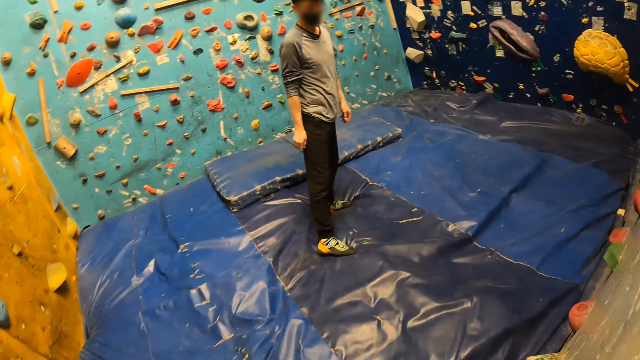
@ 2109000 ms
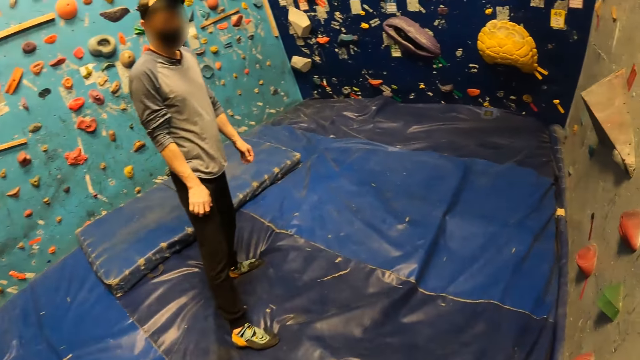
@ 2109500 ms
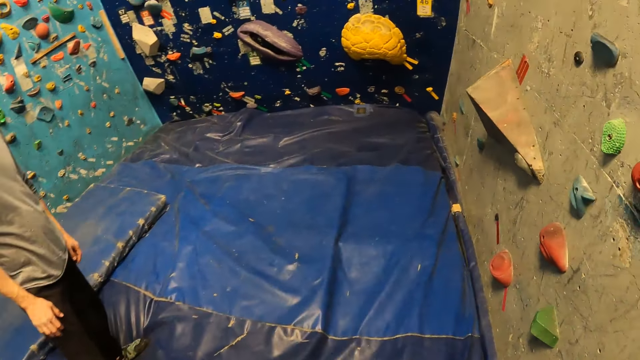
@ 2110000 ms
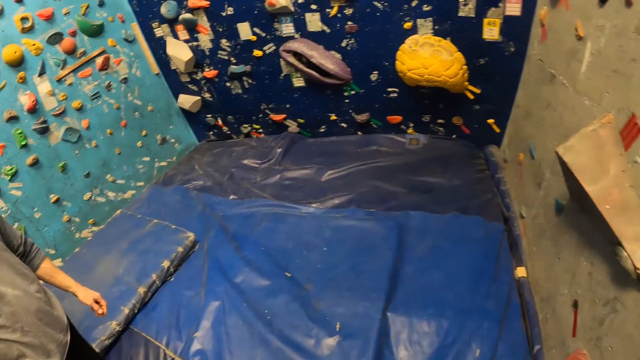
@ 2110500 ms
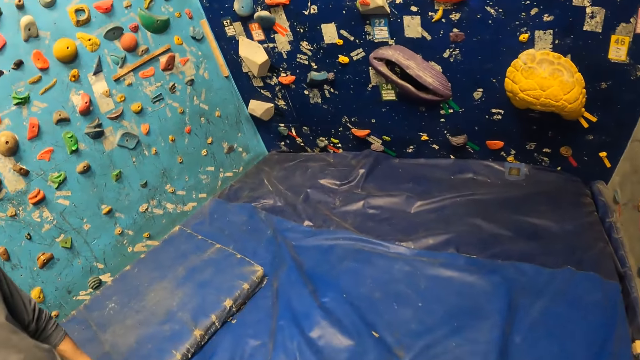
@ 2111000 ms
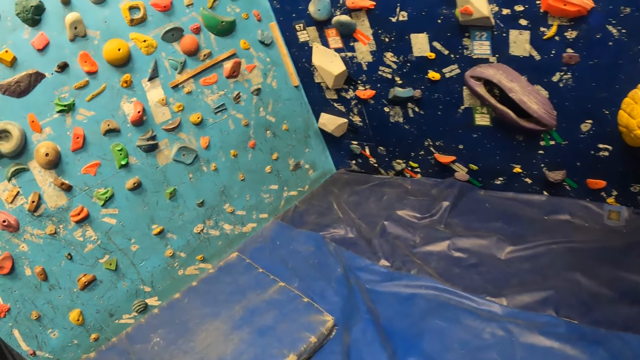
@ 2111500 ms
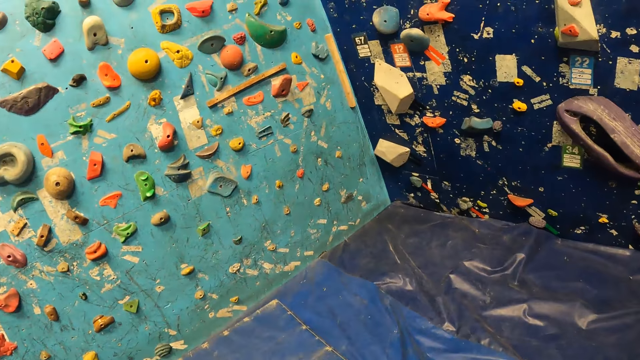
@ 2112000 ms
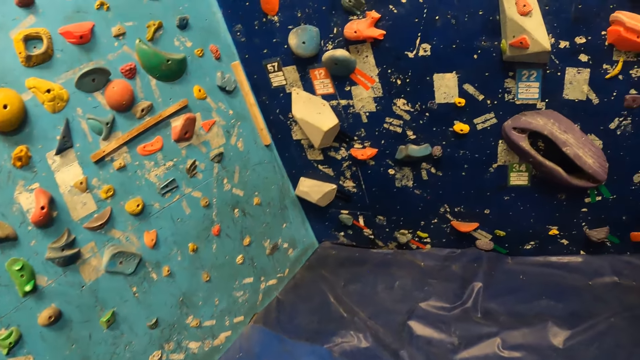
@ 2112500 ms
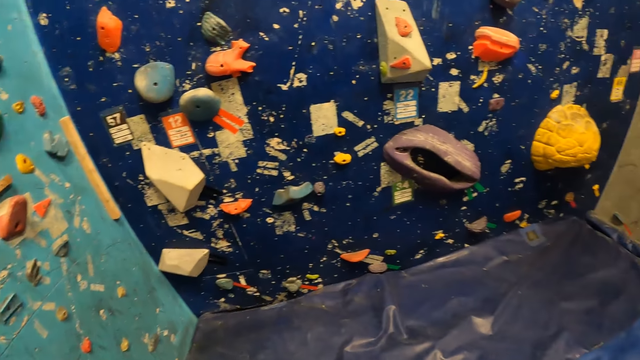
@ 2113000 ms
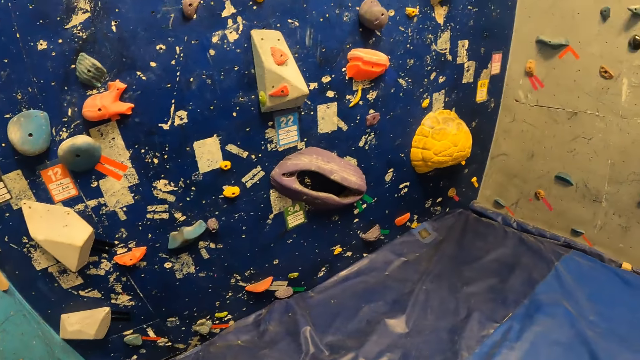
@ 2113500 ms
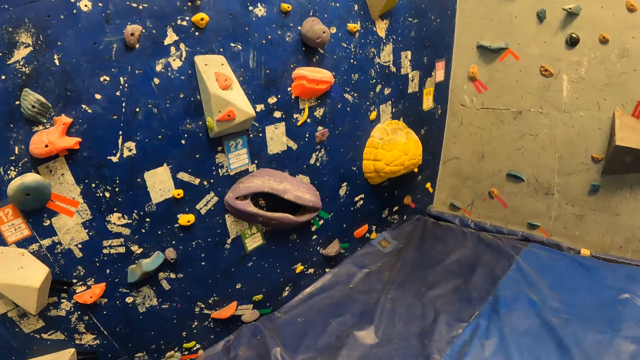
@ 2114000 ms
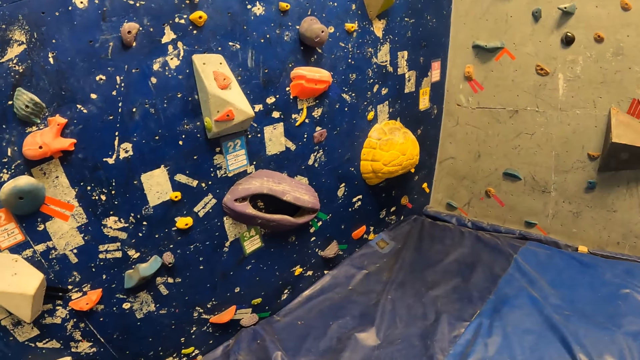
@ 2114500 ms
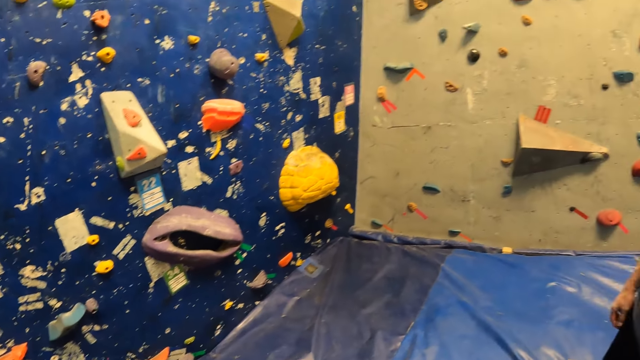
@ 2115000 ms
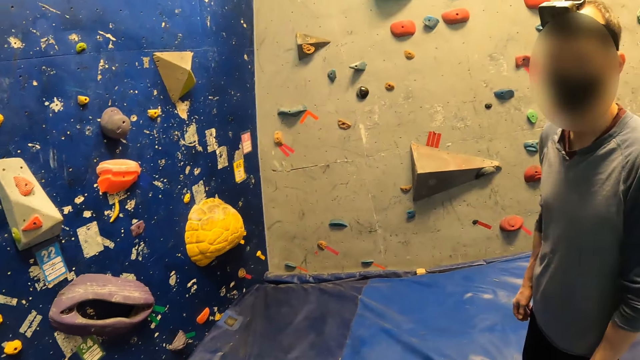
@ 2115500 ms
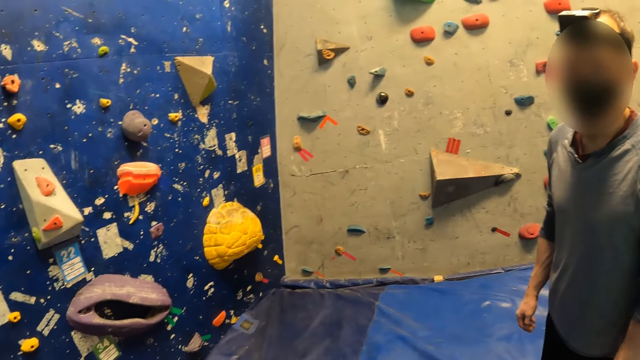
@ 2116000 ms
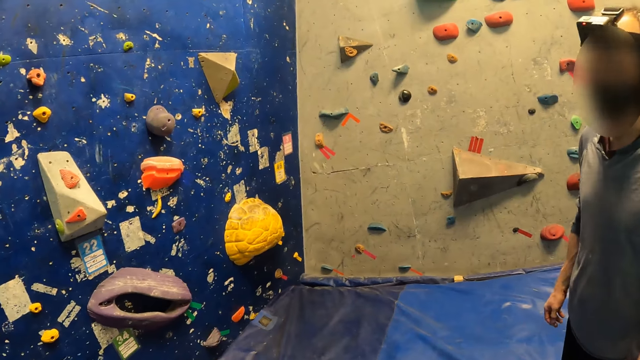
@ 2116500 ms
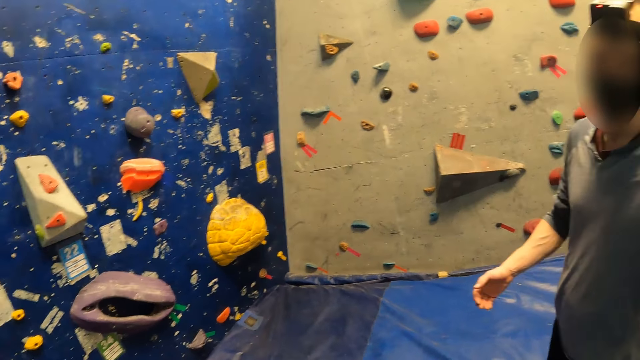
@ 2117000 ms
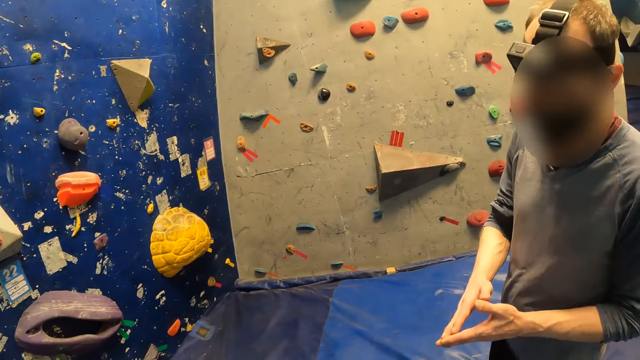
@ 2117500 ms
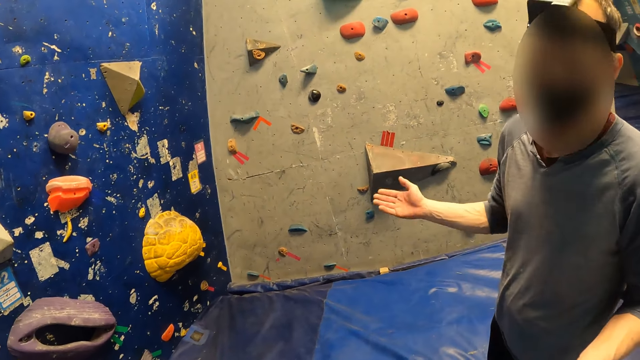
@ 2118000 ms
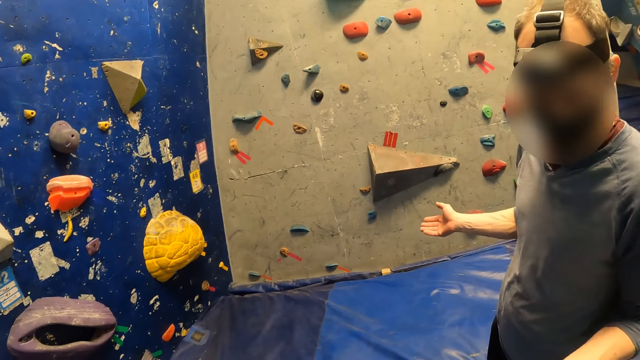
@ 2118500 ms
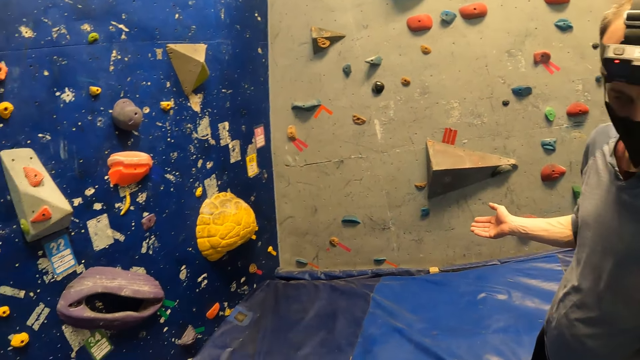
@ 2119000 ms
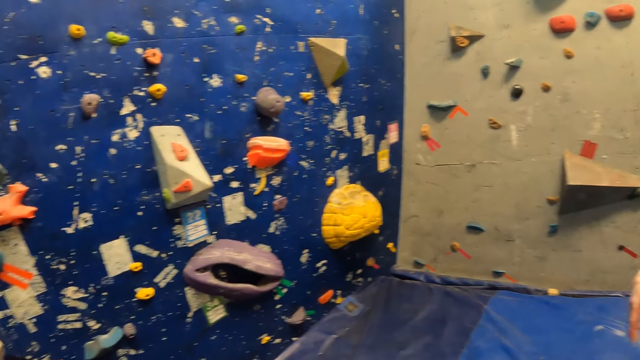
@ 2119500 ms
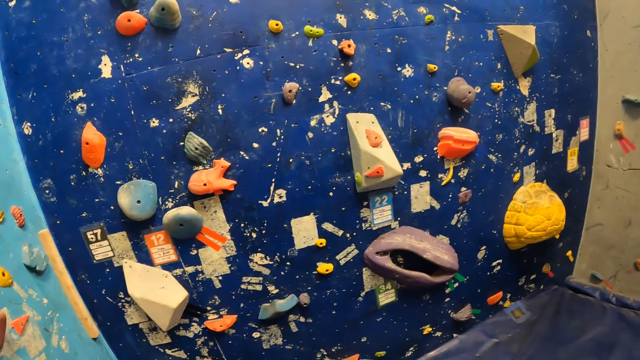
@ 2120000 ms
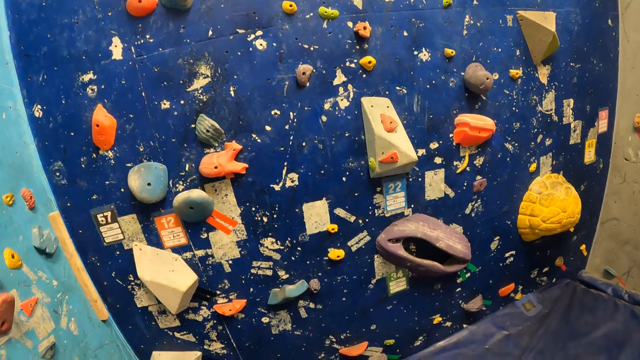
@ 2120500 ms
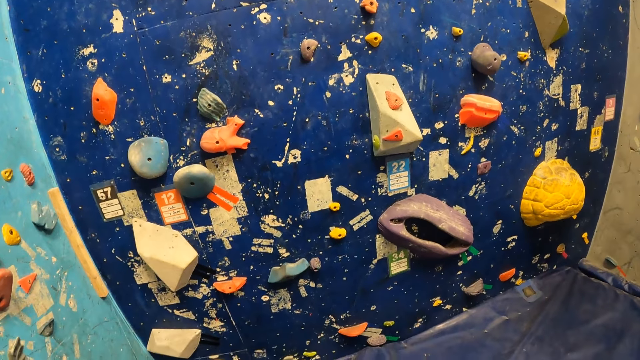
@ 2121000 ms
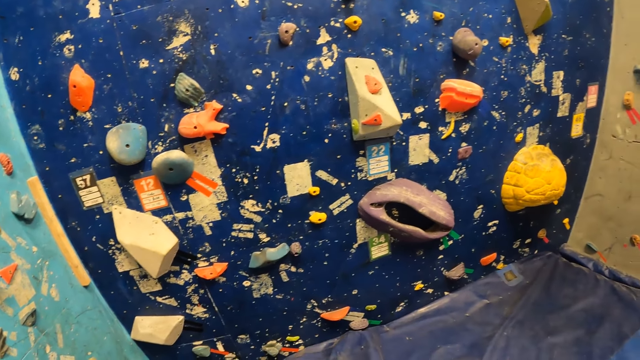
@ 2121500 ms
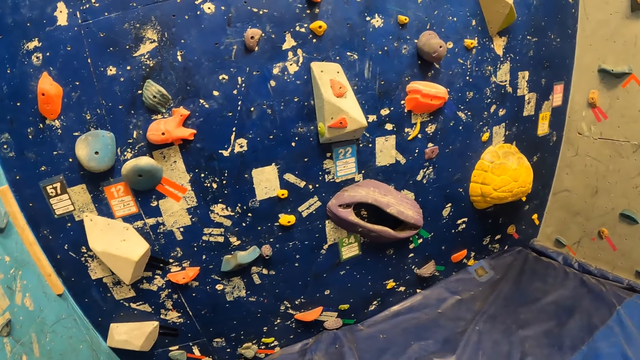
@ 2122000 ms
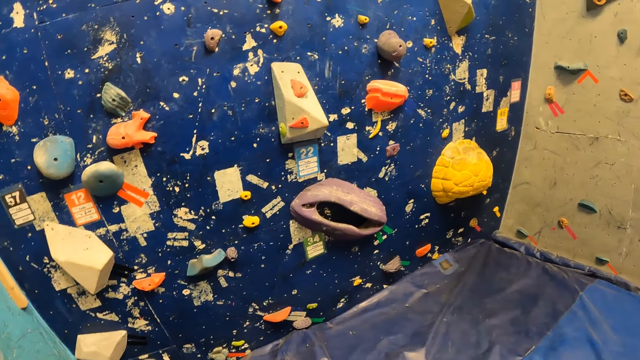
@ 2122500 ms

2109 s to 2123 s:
A man looks around. The camera wearer looks around and looks at the man. Another man swings his hand. The camera wearer looks around.

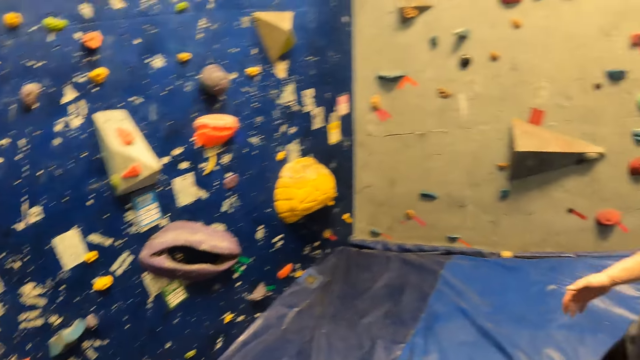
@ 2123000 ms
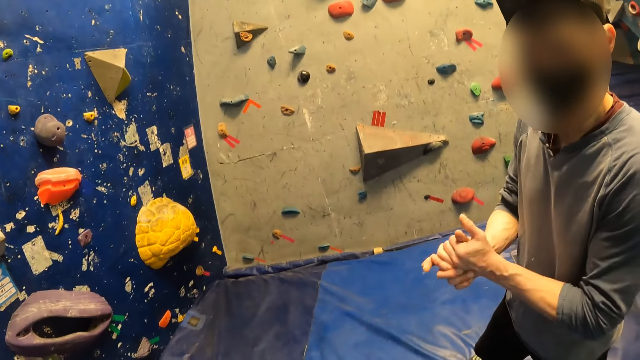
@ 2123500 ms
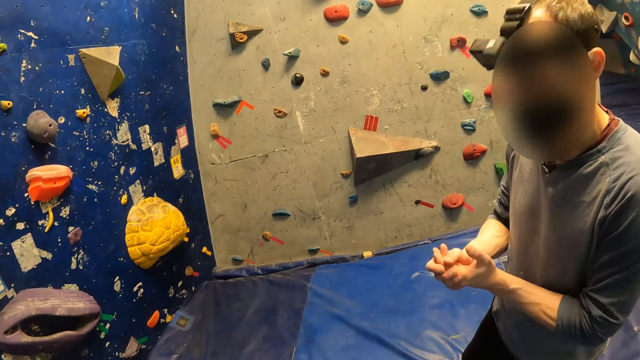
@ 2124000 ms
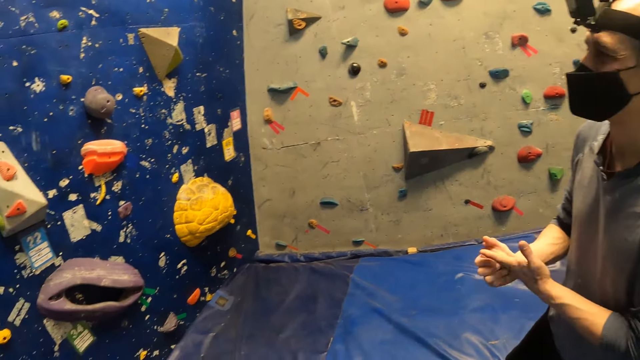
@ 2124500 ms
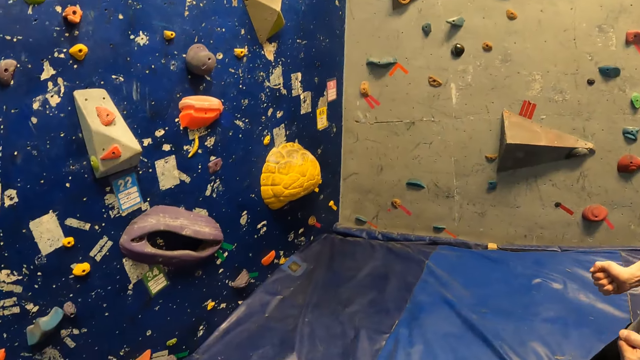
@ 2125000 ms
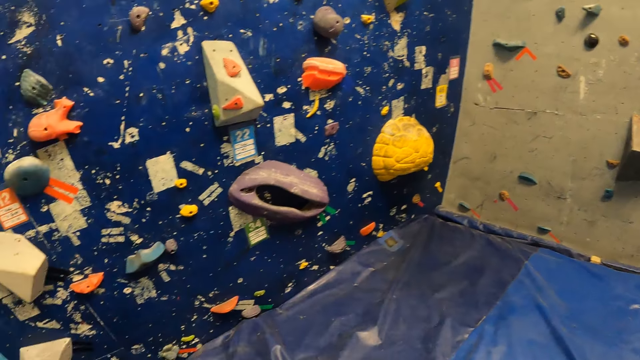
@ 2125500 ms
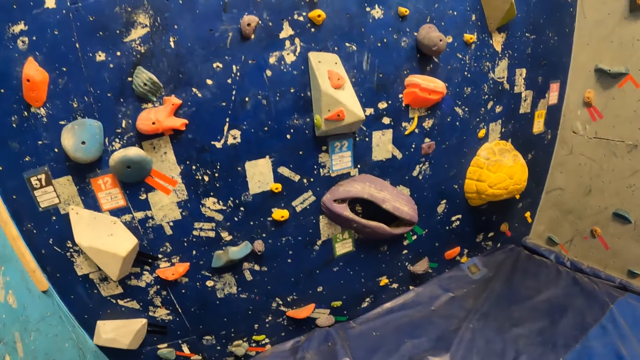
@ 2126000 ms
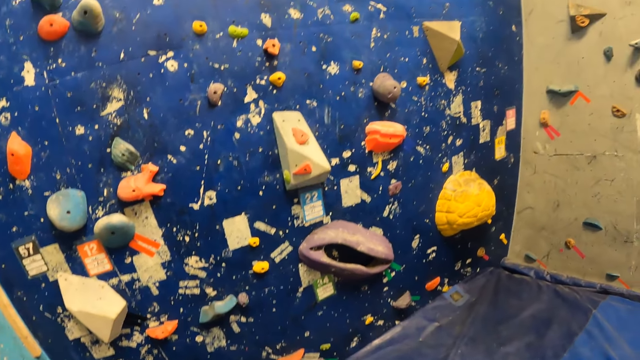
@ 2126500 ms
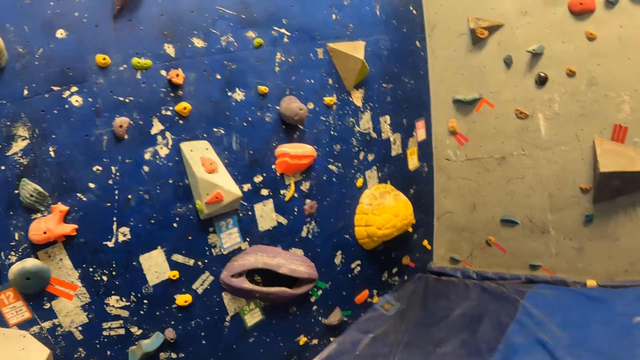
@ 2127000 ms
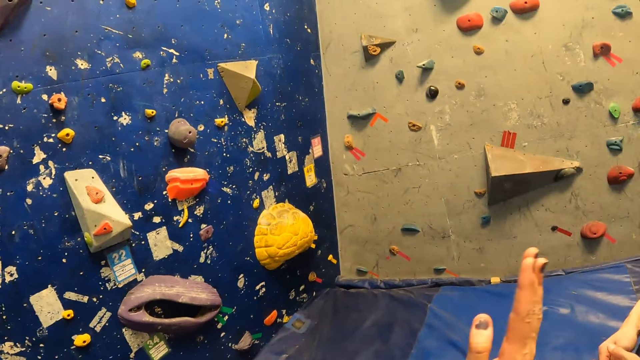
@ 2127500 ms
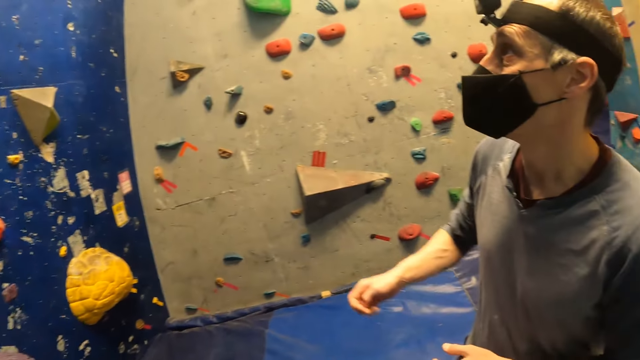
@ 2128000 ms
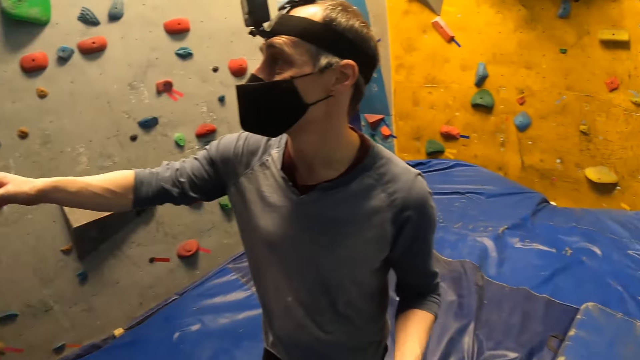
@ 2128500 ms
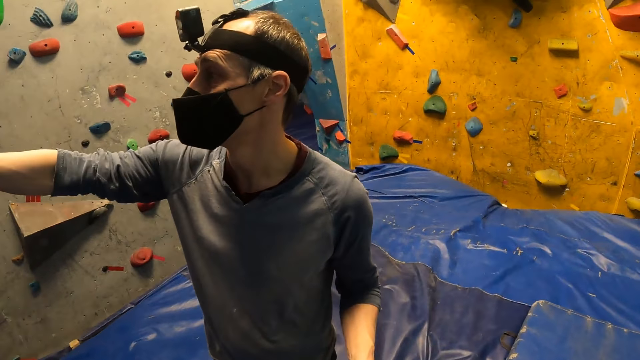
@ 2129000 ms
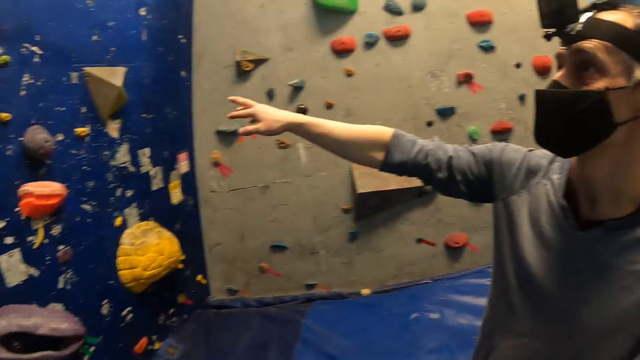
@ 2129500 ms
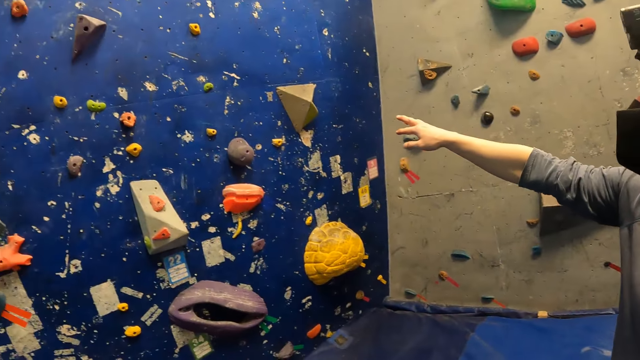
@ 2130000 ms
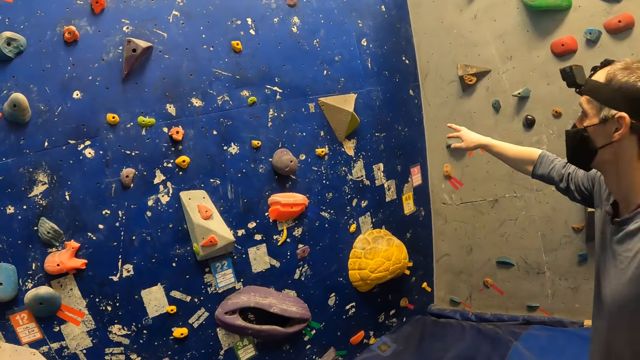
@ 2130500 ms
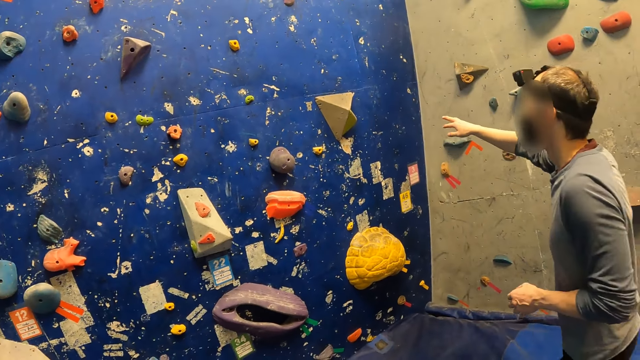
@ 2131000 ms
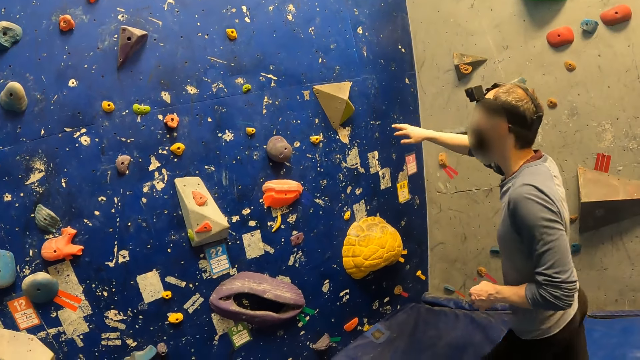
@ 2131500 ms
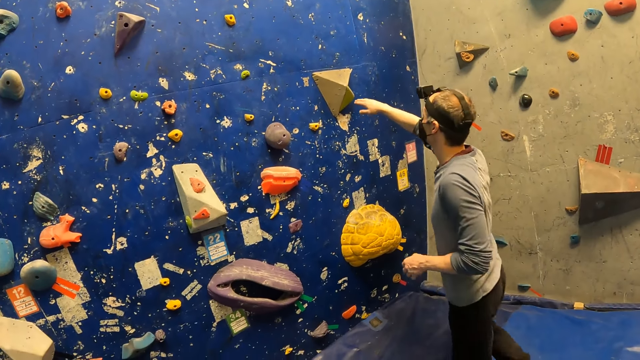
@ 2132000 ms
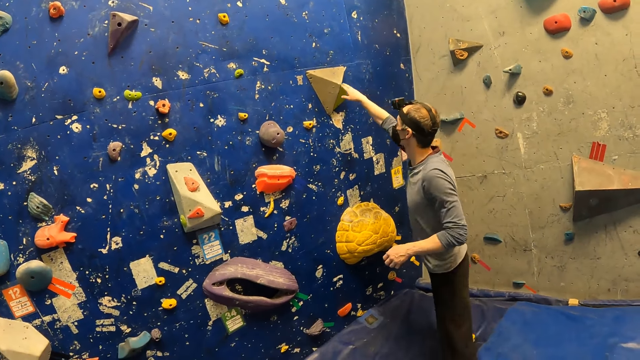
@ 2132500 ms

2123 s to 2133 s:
A man squeezes his hands together. The camera wearer looks around. The man points ahead and walks to the bouldering wall.
